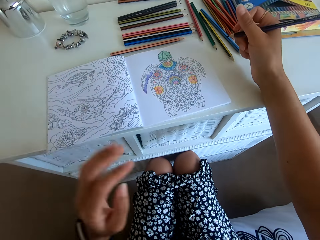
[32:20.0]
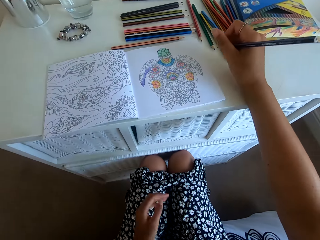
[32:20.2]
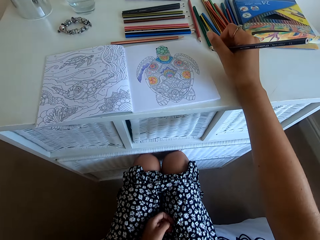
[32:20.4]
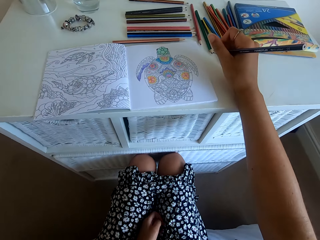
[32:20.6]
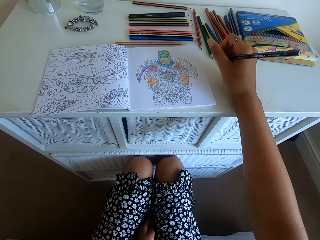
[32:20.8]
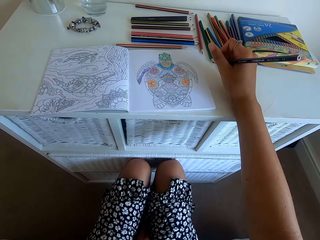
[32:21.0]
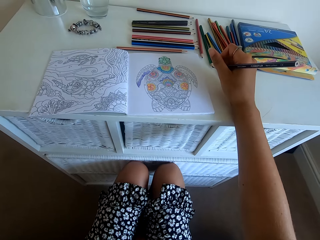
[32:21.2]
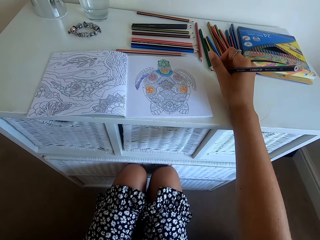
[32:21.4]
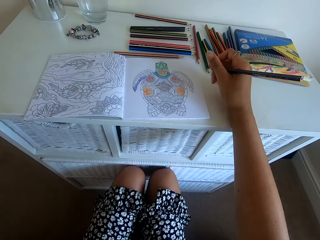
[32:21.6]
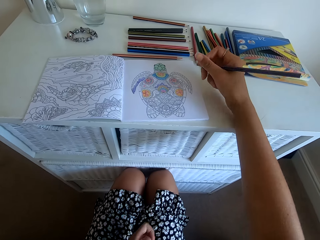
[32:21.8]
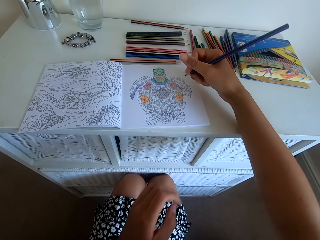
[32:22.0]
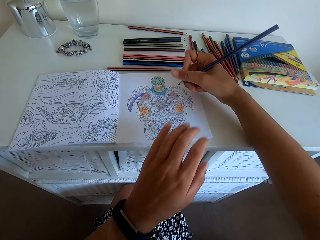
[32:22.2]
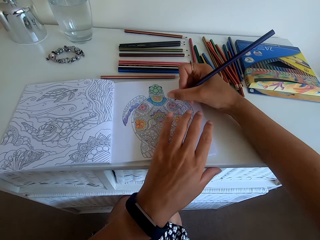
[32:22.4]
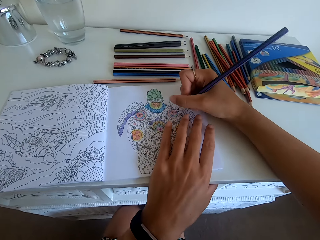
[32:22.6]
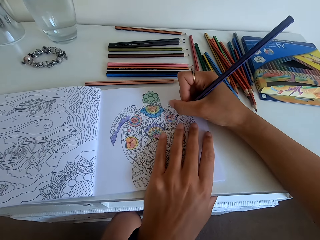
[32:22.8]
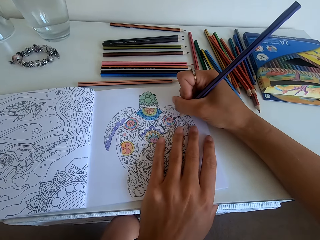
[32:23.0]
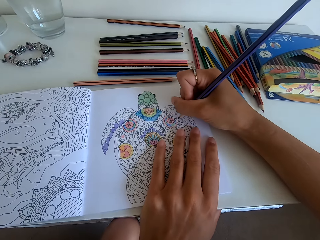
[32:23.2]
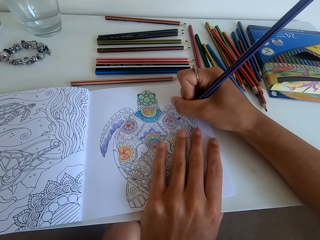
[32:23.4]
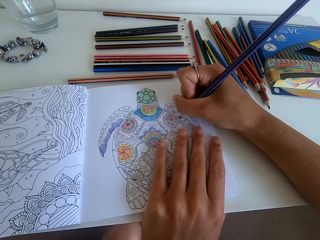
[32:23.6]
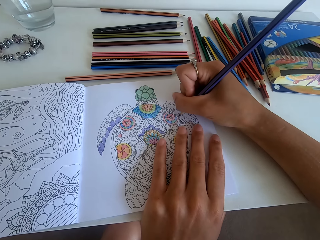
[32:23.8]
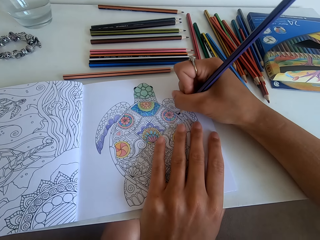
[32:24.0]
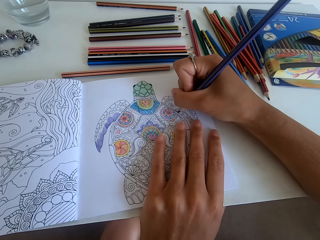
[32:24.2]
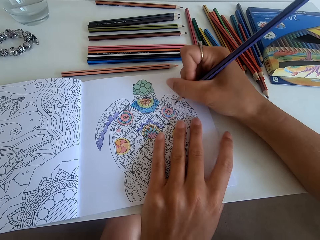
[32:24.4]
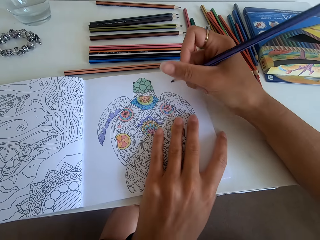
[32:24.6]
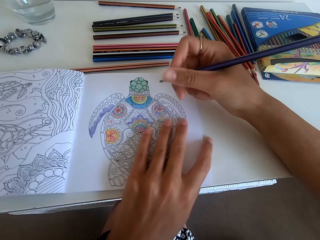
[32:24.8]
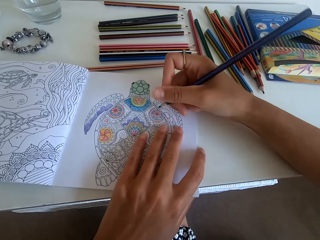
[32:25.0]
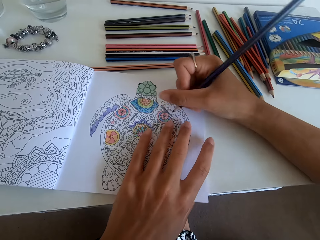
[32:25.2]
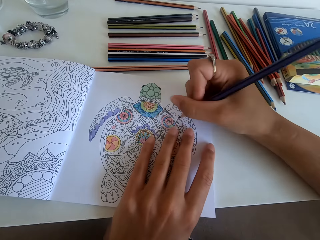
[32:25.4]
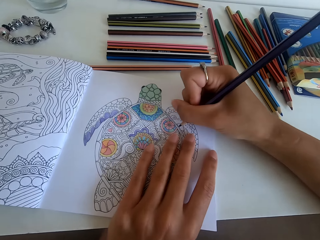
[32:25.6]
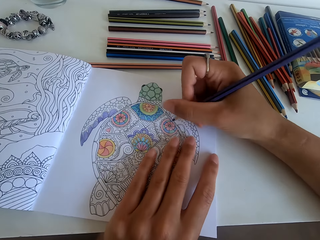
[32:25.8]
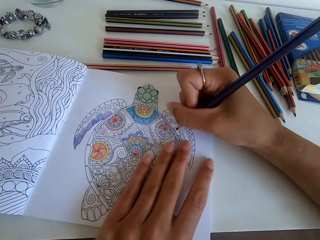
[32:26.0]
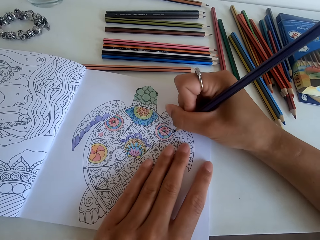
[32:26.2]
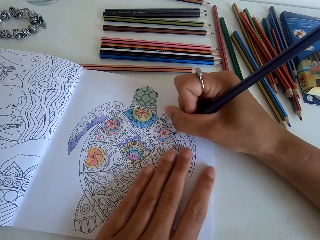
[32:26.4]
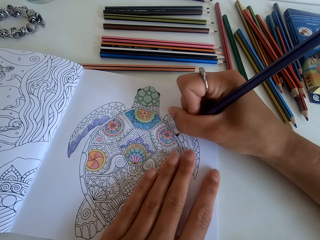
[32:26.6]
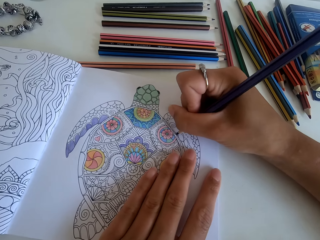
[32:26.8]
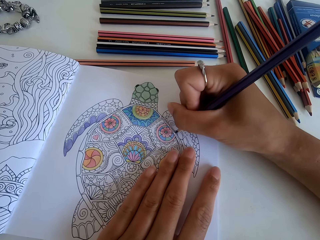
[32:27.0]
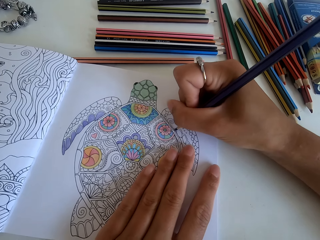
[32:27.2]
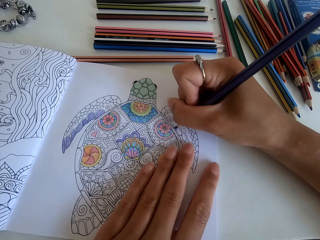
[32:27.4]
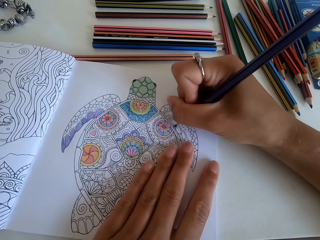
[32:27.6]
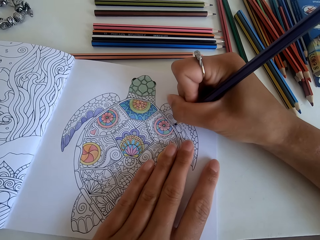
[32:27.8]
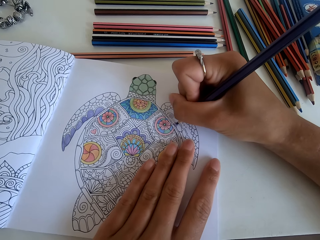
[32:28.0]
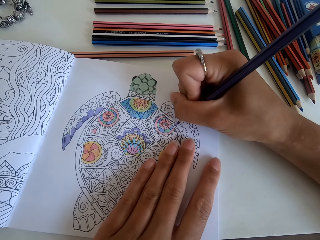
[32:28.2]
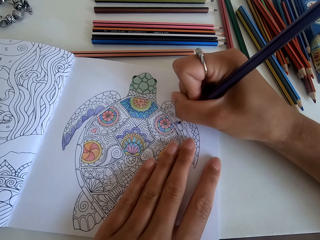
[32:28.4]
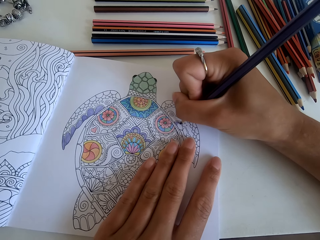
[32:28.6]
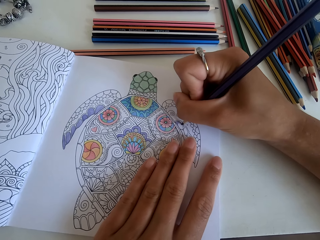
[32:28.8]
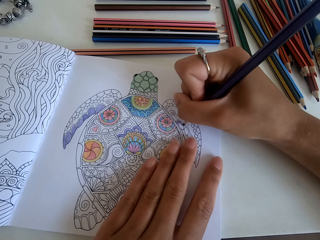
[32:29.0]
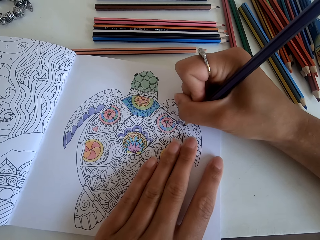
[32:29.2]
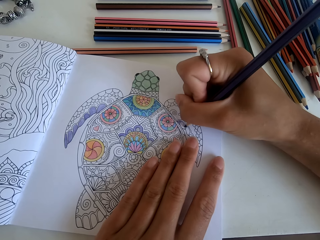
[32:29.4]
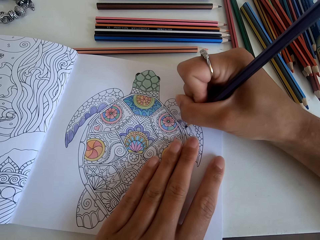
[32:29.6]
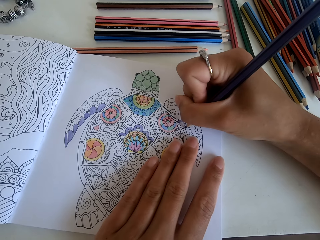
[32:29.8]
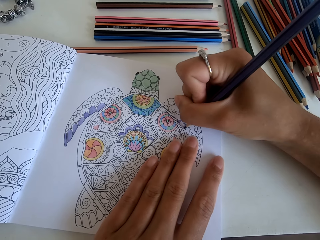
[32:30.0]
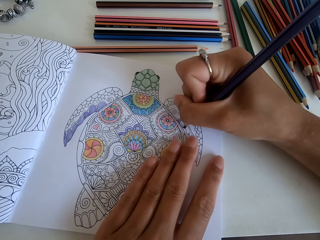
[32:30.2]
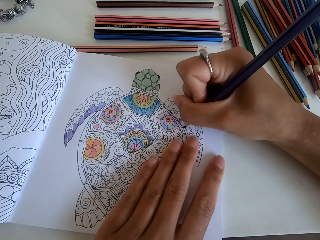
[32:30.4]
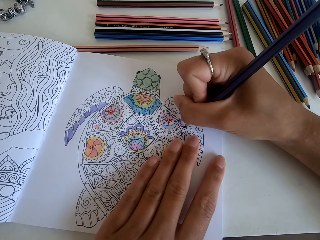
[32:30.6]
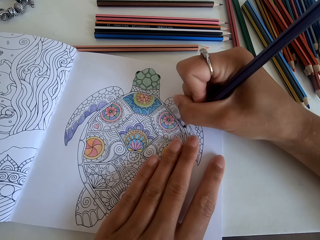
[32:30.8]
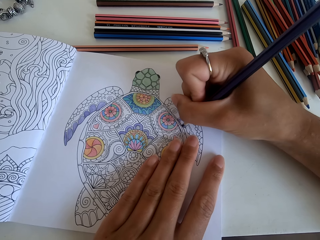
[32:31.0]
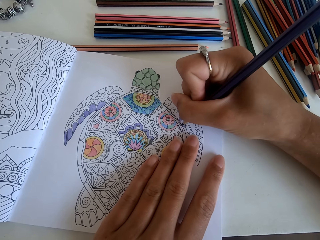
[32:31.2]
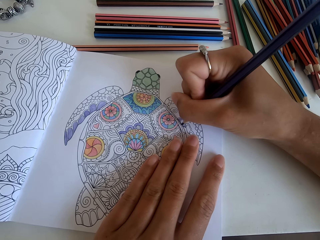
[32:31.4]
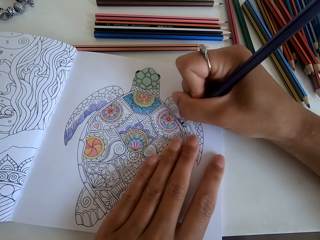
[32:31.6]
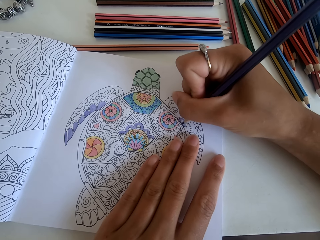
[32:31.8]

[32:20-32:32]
The camera wearer pushes in cloth between the legs with the left hand. They color the picture on the book with the color pencil. They rotate the book with the left hand. They color the picture on the book with the color pencil.

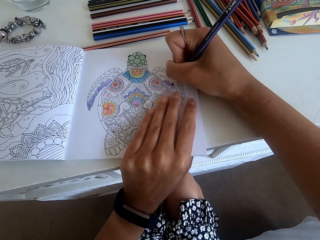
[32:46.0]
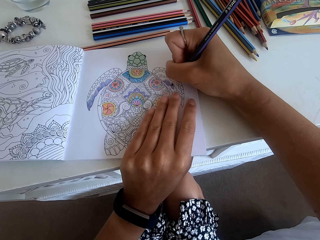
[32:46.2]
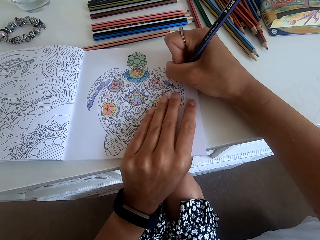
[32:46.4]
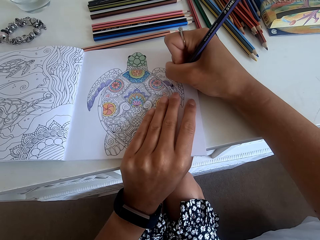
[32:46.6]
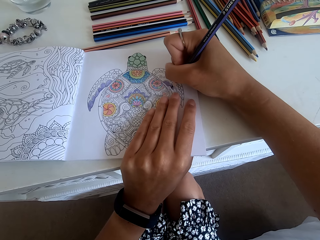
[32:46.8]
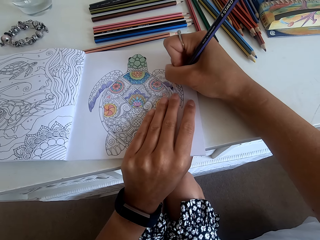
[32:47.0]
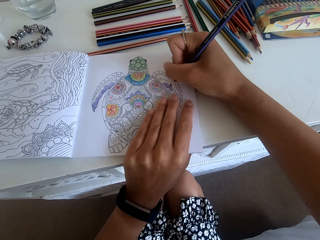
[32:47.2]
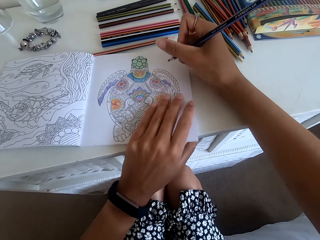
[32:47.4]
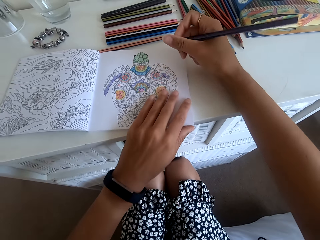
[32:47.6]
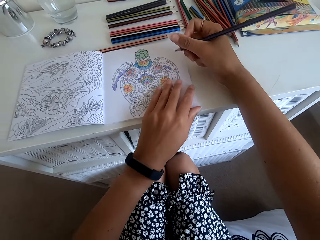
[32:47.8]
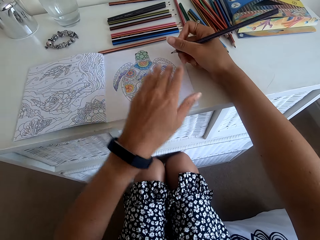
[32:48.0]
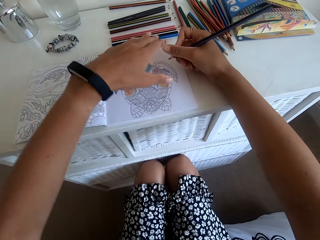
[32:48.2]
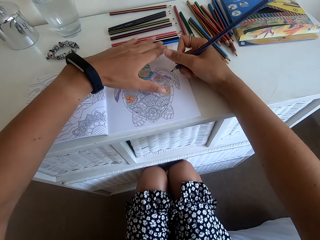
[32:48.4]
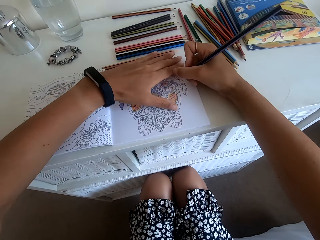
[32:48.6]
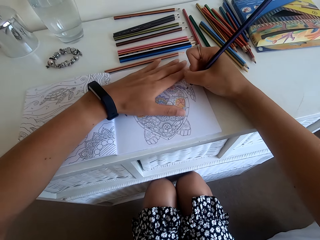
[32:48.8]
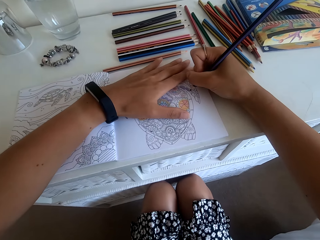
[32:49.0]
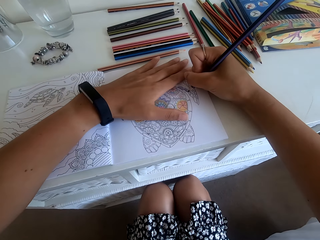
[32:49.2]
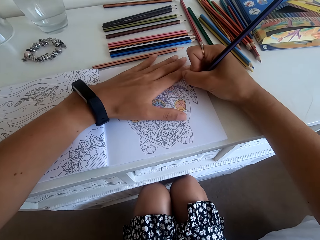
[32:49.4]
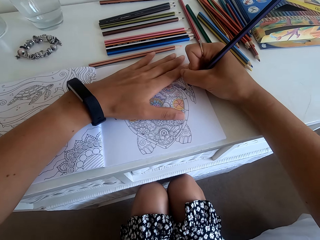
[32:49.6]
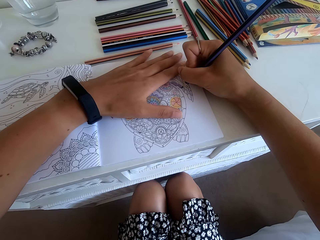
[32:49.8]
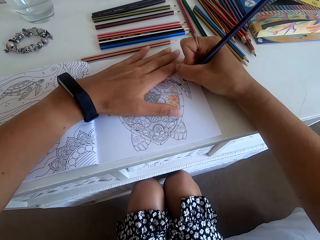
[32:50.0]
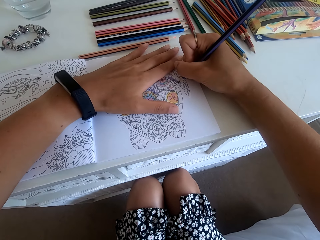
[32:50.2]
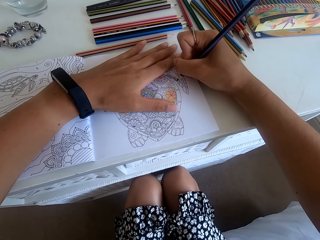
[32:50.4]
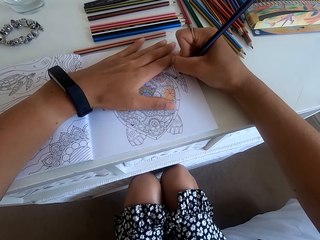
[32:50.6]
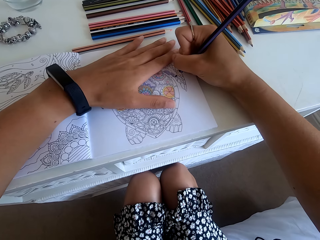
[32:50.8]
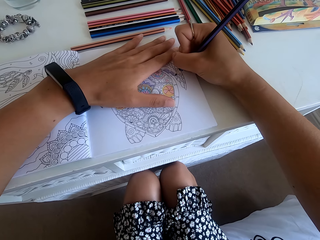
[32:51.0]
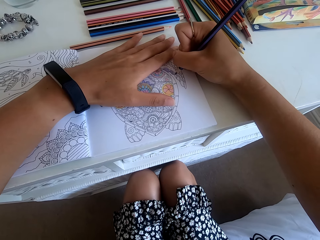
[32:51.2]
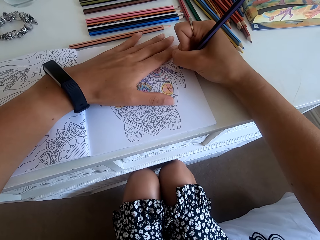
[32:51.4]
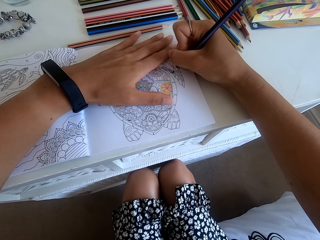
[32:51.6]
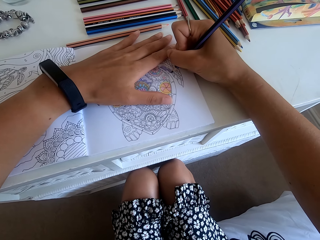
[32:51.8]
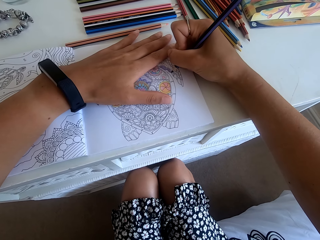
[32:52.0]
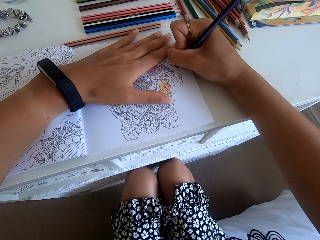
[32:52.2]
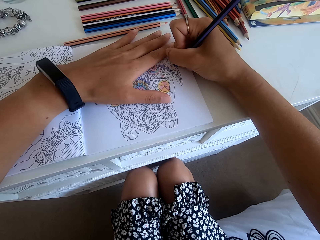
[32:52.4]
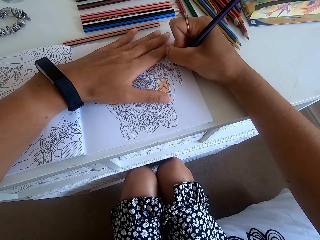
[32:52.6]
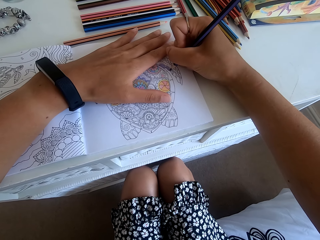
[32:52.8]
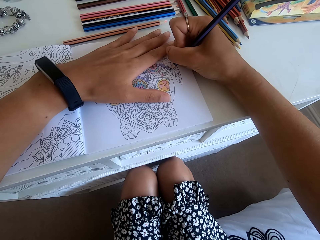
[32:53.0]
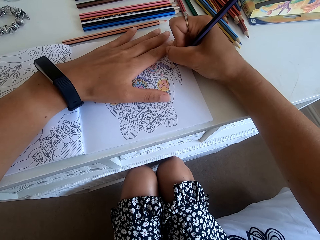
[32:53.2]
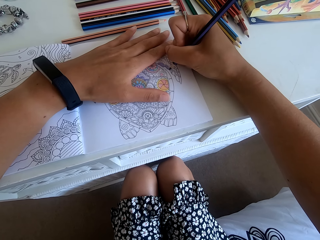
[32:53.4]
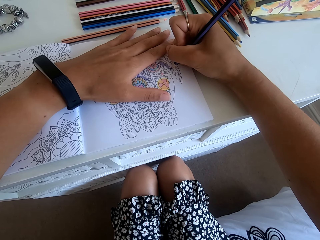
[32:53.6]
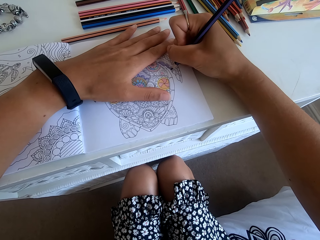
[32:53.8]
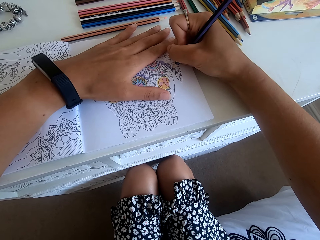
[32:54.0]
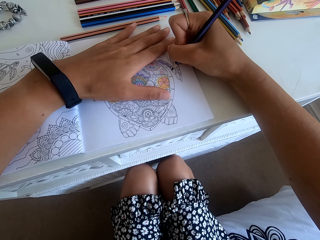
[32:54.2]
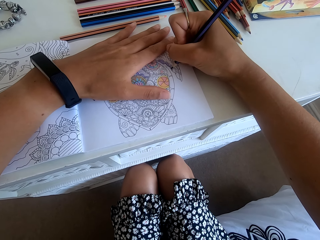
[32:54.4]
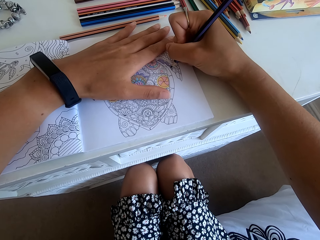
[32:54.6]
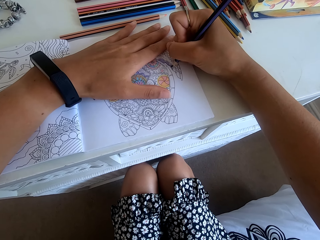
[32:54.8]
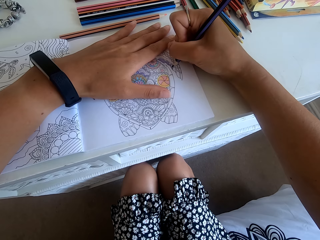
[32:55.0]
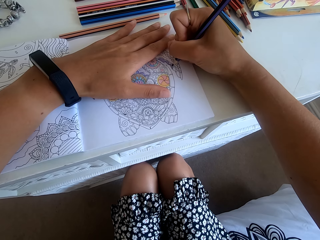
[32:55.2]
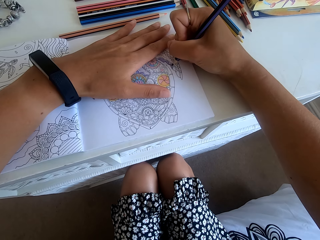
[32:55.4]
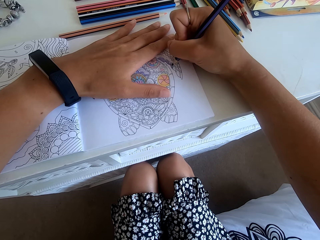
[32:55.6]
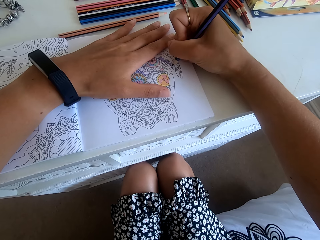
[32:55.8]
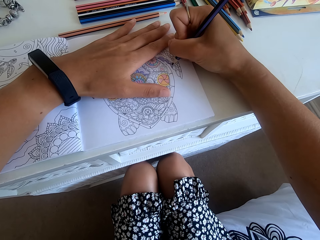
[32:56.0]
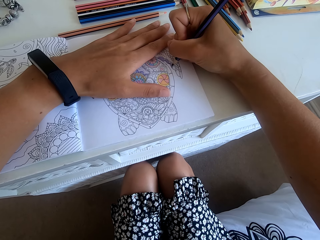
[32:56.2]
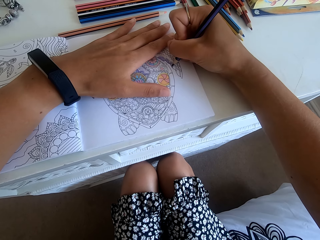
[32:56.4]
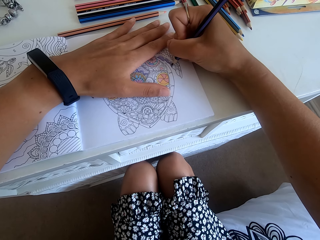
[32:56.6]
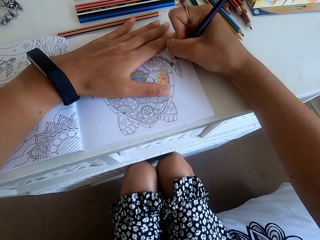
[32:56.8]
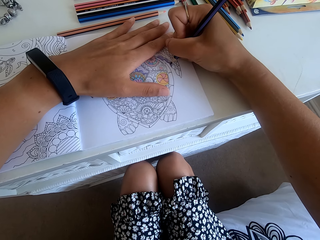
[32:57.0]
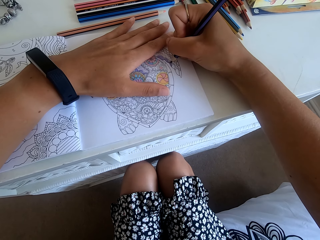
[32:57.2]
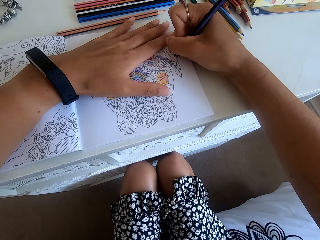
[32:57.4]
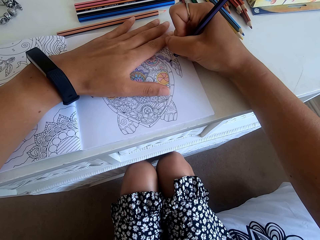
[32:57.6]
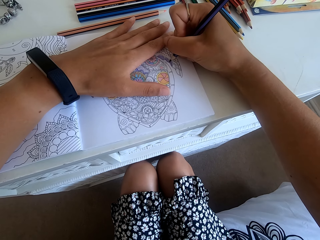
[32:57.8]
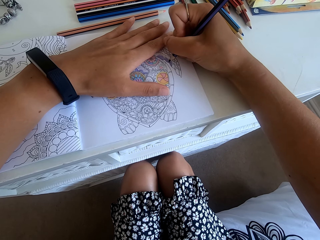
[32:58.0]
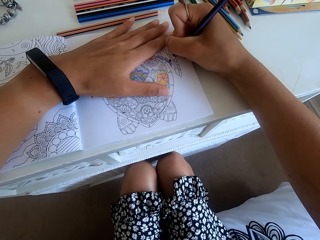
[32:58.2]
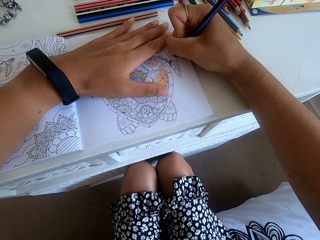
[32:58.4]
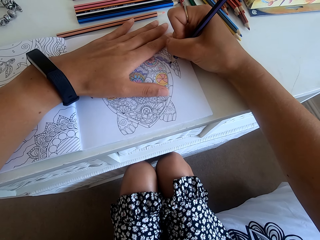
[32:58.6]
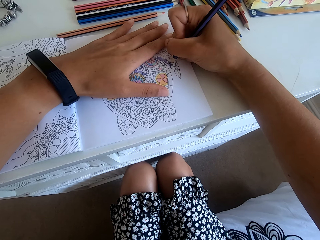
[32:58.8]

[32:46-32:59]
The camera wearer rotates the book with the left hand. They color the picture on the book with the color pencil.
